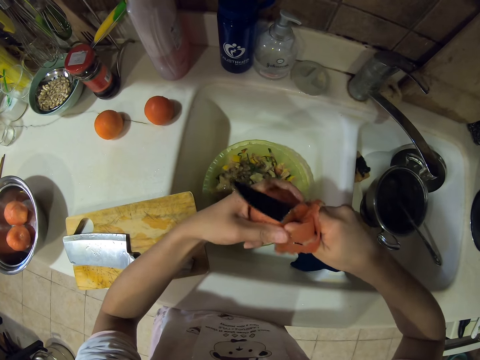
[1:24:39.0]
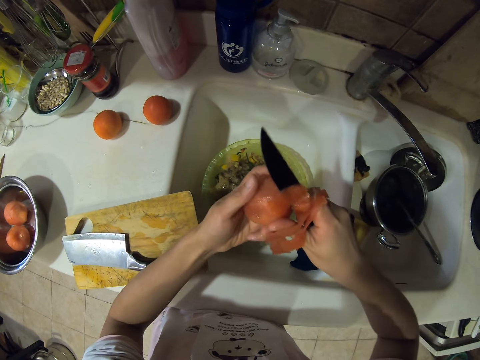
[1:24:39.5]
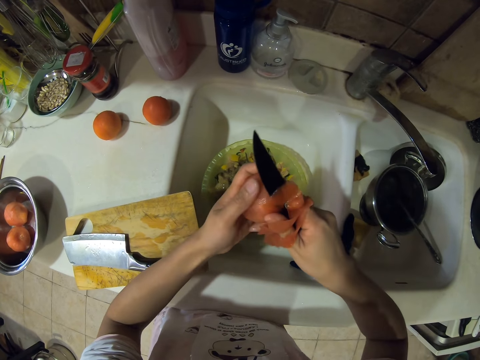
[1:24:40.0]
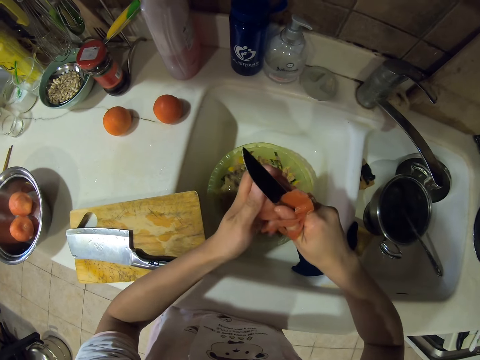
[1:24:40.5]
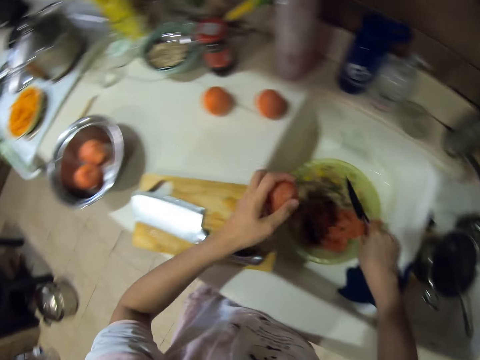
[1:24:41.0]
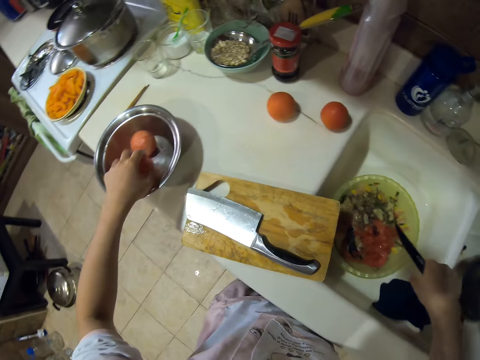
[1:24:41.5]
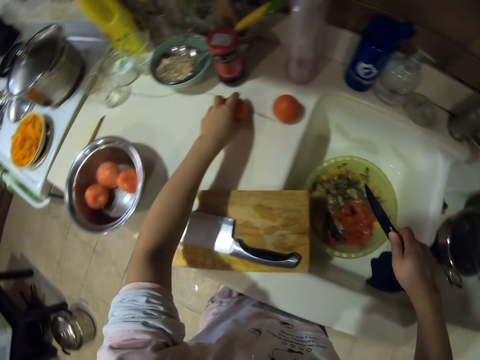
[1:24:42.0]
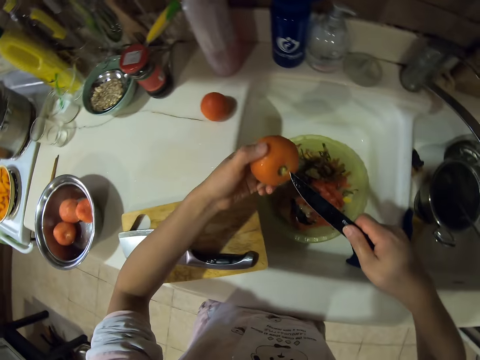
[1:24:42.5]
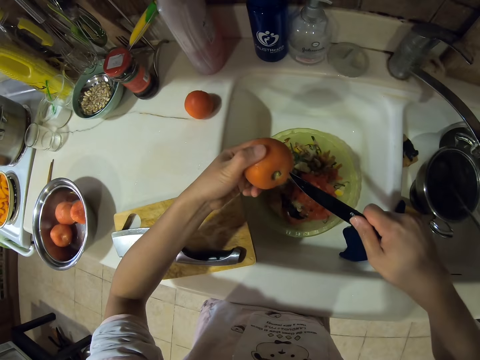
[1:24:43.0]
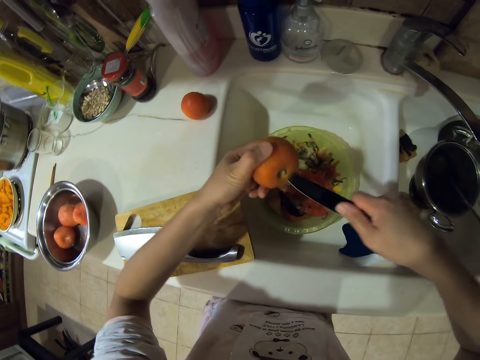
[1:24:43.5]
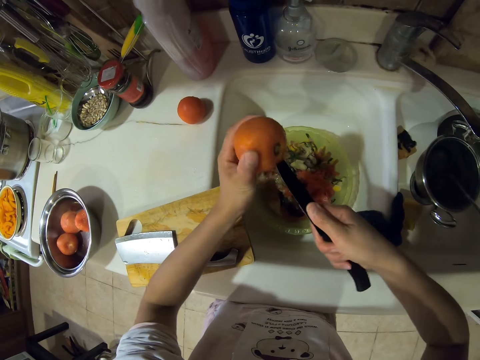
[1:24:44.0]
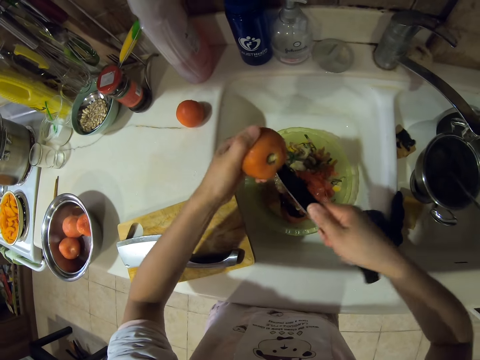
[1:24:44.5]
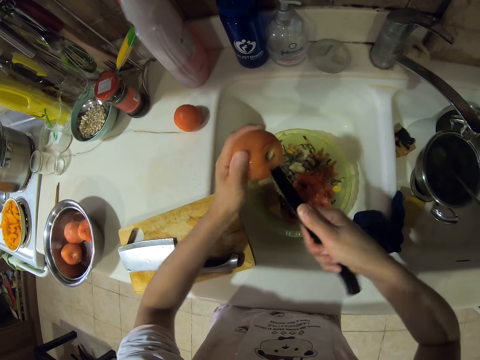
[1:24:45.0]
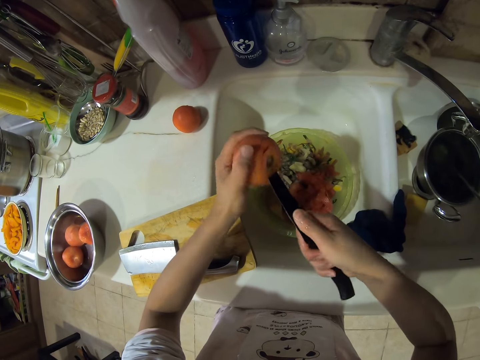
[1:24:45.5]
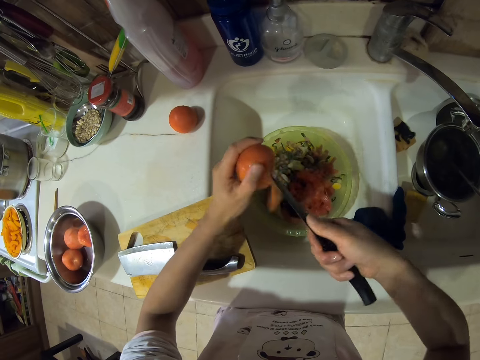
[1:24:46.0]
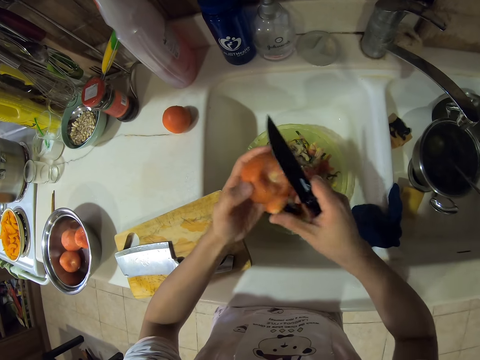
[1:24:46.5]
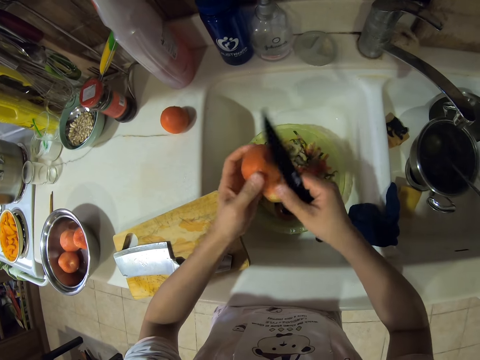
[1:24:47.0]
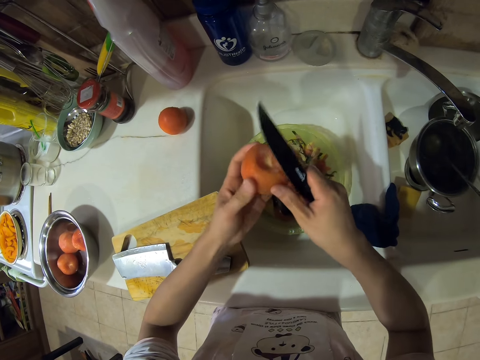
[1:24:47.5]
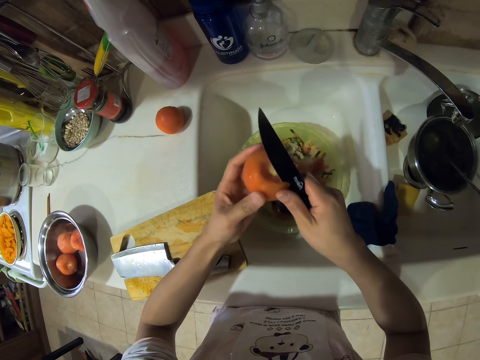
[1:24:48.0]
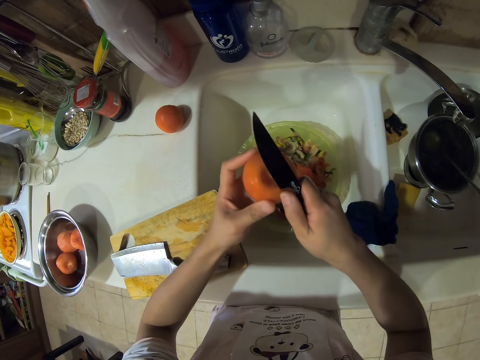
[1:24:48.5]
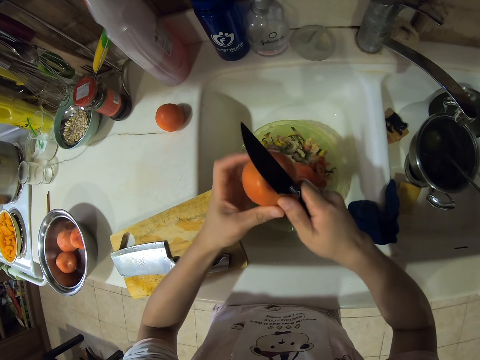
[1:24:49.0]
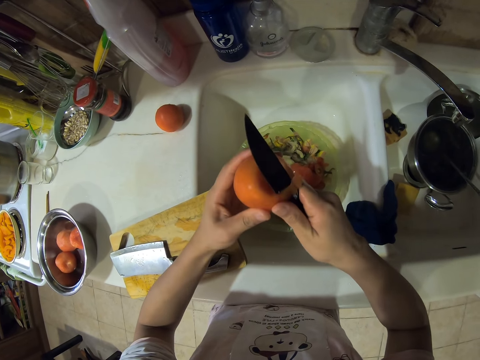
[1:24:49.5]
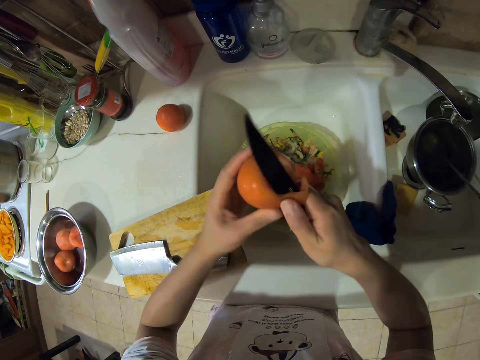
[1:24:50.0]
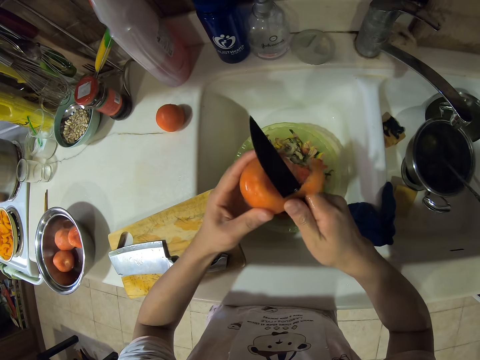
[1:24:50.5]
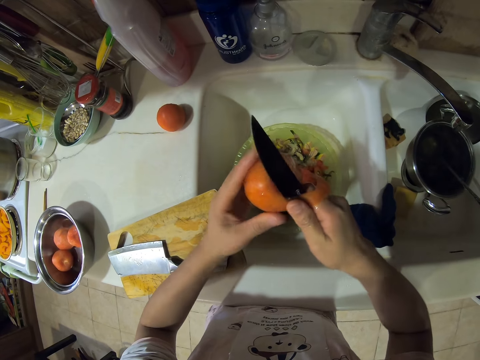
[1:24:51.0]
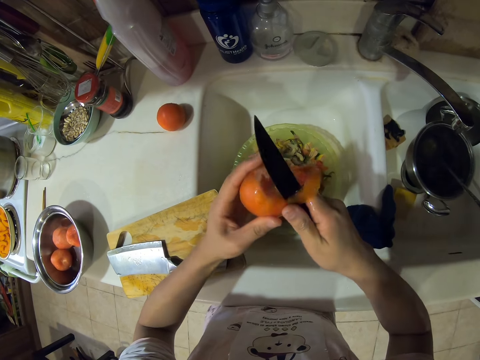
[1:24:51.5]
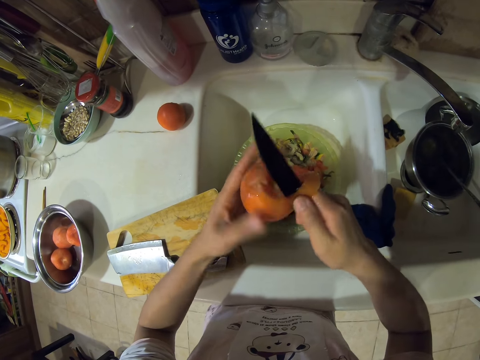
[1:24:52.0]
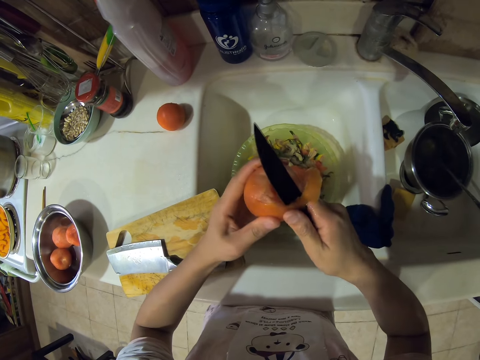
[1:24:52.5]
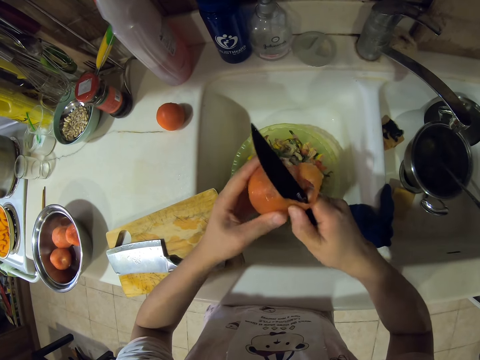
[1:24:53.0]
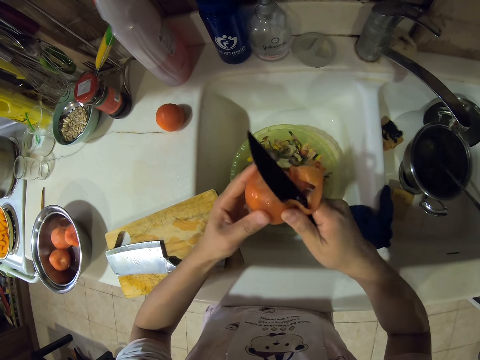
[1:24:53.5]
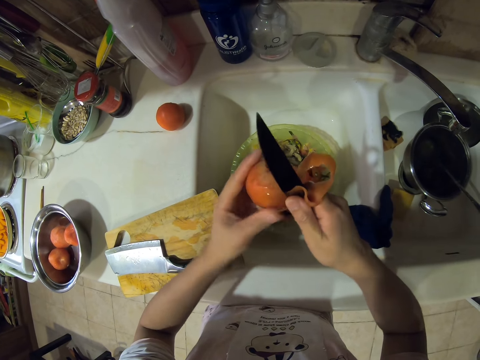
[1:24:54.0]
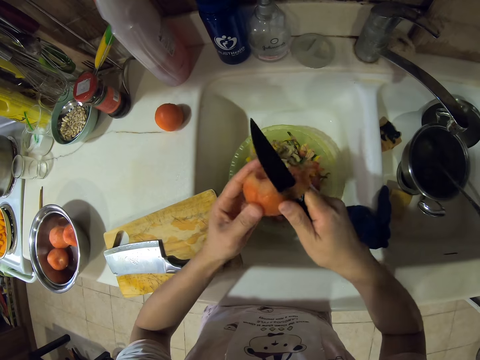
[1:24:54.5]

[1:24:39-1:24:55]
The camera wearer puts the tomato into a metal bowl. They pick up the tomato. They peel the tomato with a knife. They remove the stalk. They peel the tomato.

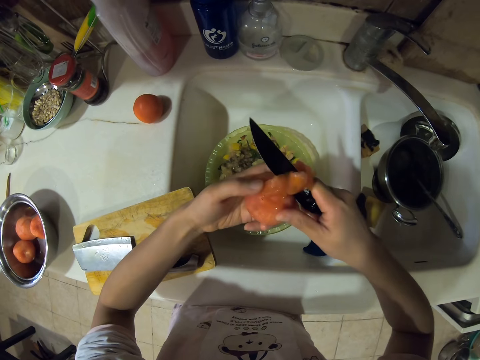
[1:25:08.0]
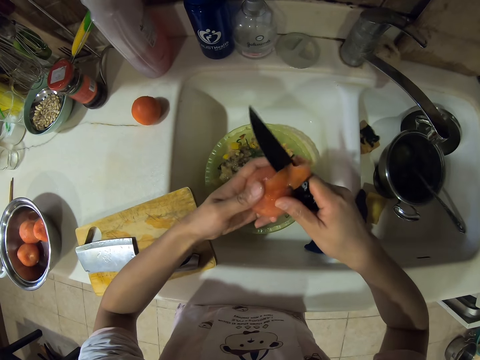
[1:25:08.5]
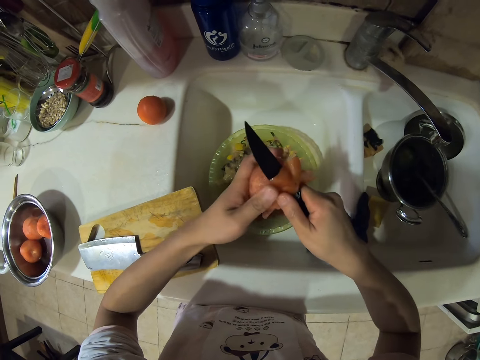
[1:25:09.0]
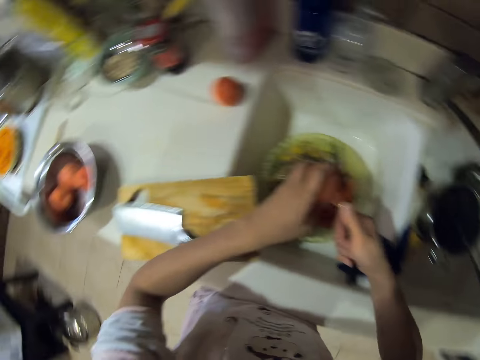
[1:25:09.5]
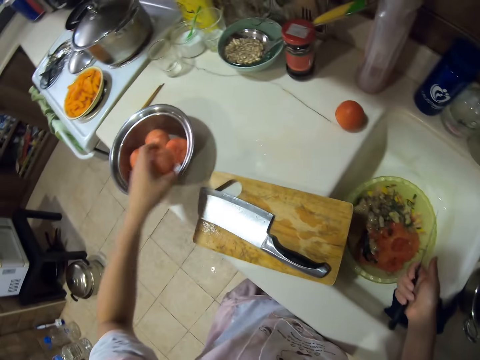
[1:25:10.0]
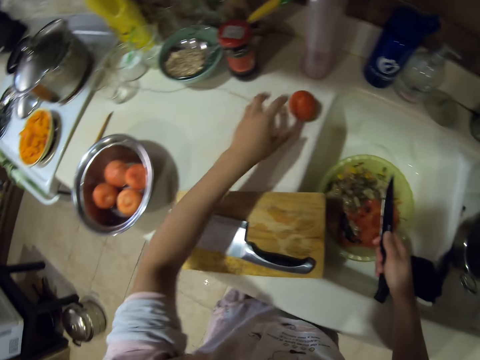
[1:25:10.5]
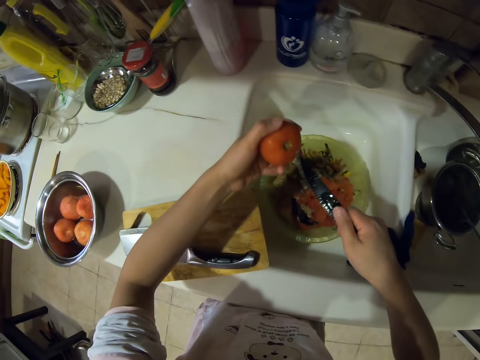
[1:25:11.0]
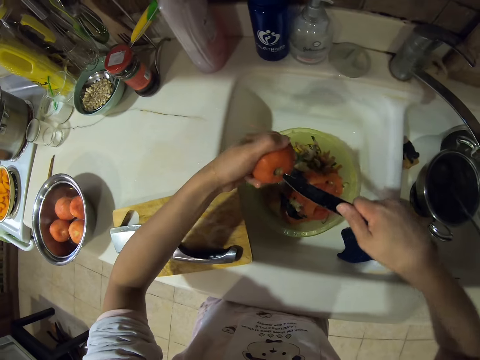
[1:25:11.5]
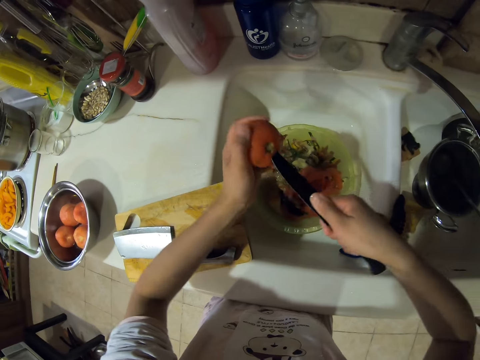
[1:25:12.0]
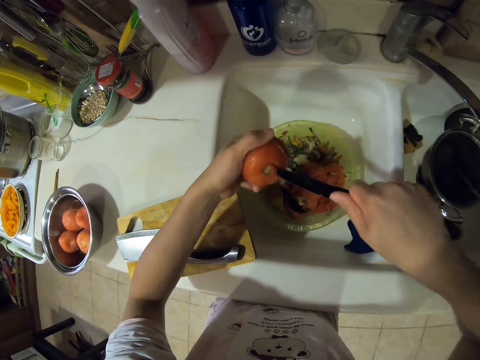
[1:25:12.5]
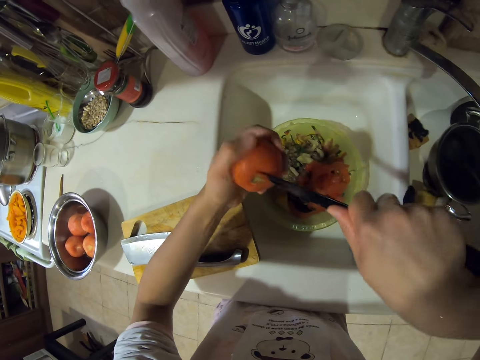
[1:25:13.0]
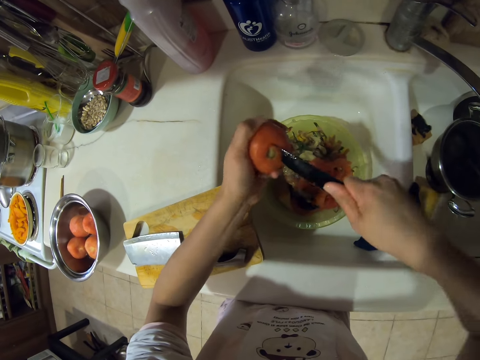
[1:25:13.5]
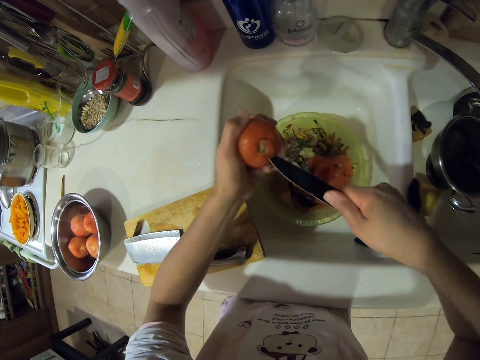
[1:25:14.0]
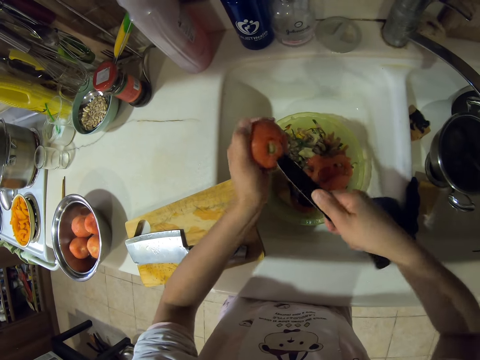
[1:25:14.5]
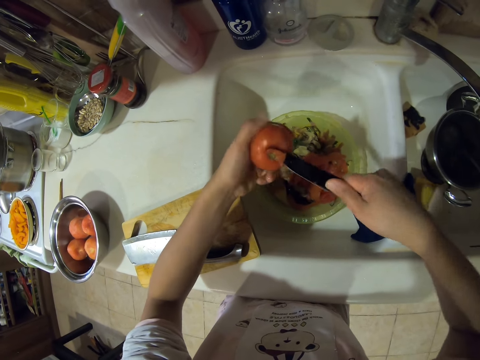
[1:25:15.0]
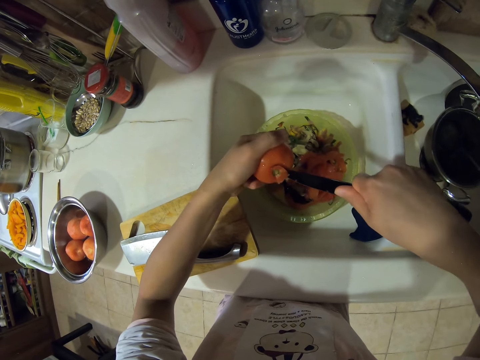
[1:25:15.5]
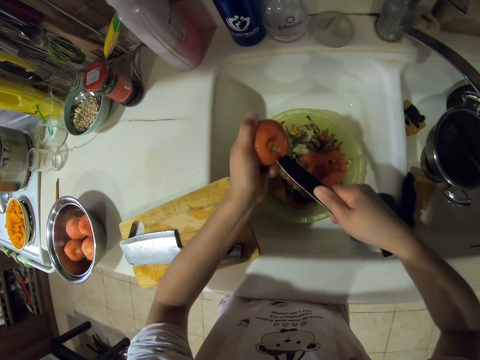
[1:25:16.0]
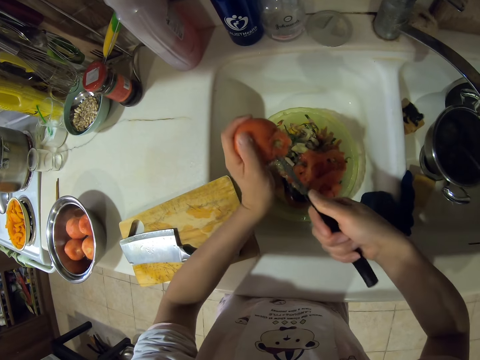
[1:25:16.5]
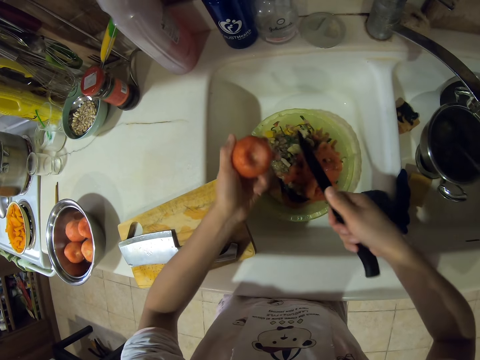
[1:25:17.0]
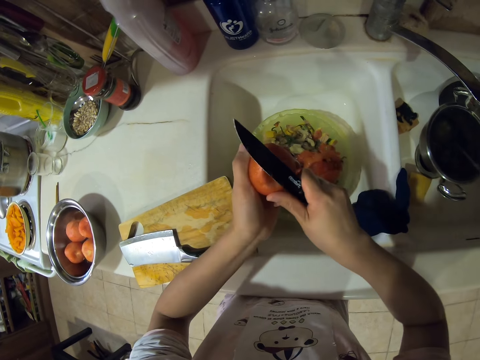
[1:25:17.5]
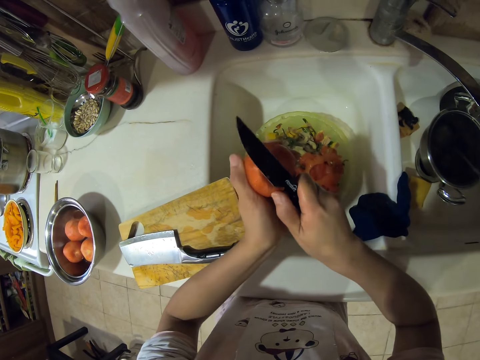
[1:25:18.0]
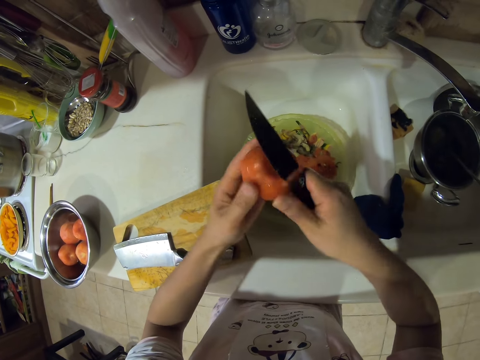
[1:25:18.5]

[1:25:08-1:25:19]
The camera wearer puts the tomato into the metal bowl. They pick up a tomato. They peel the tomato with a knife. They remove the stalk. They peel the tomato.
